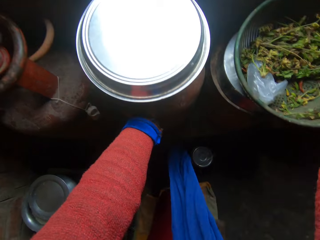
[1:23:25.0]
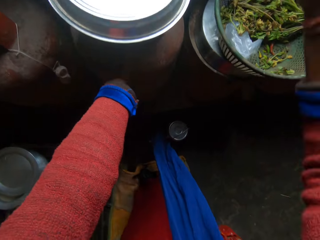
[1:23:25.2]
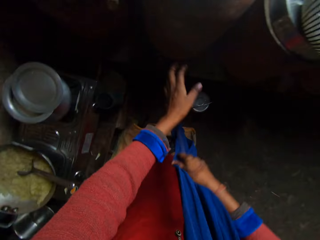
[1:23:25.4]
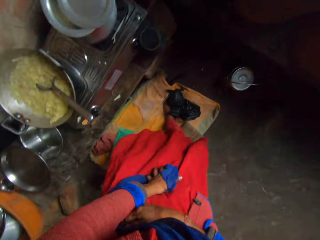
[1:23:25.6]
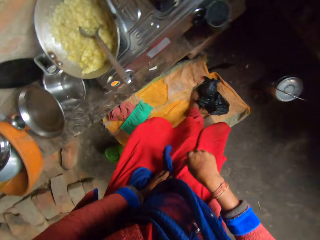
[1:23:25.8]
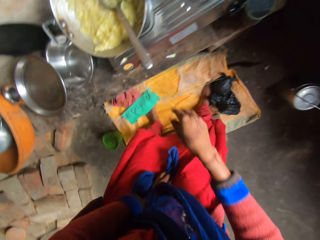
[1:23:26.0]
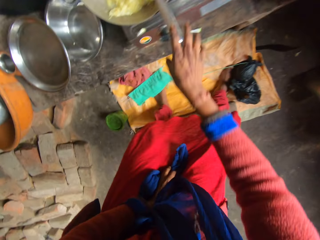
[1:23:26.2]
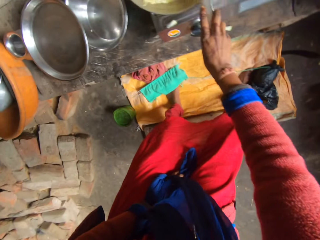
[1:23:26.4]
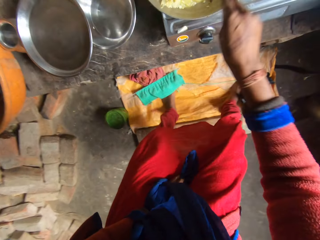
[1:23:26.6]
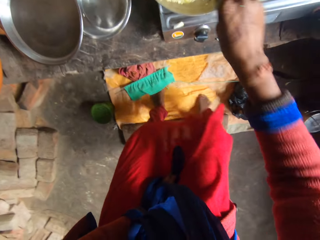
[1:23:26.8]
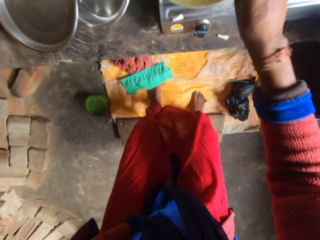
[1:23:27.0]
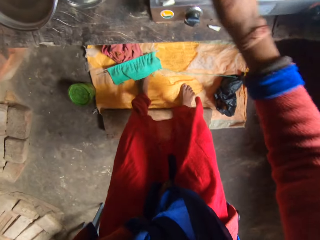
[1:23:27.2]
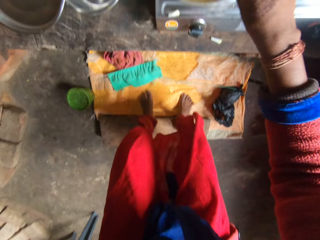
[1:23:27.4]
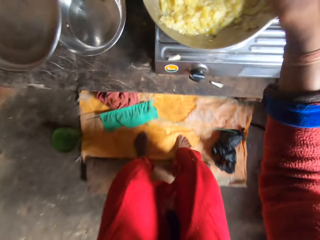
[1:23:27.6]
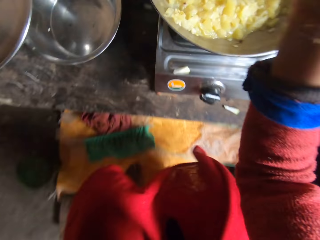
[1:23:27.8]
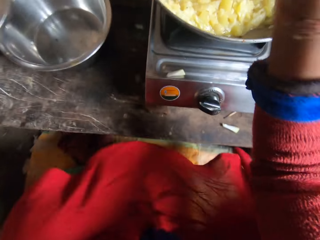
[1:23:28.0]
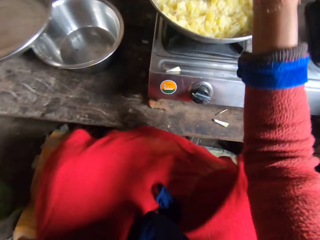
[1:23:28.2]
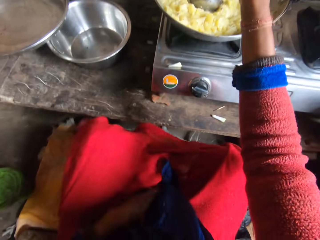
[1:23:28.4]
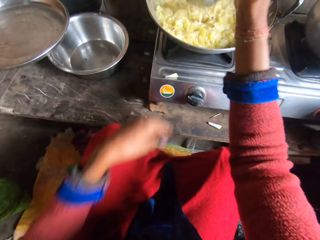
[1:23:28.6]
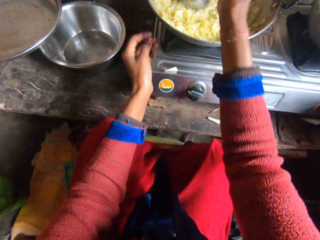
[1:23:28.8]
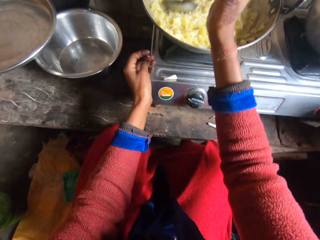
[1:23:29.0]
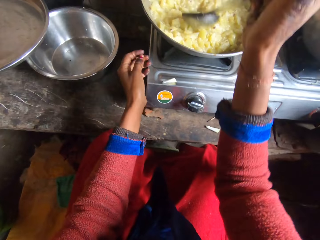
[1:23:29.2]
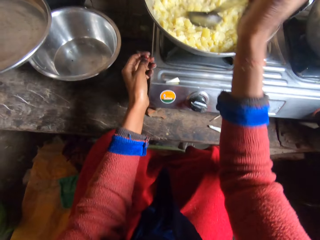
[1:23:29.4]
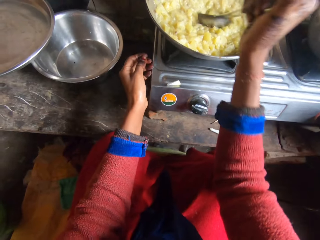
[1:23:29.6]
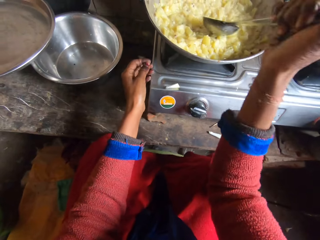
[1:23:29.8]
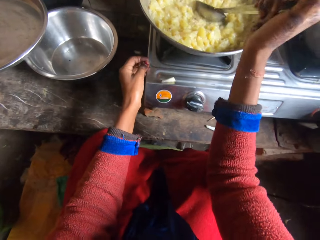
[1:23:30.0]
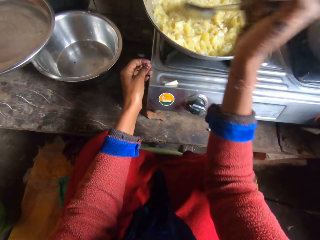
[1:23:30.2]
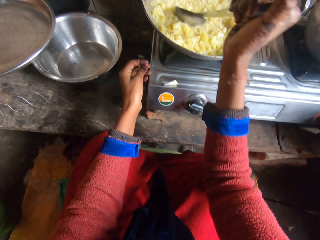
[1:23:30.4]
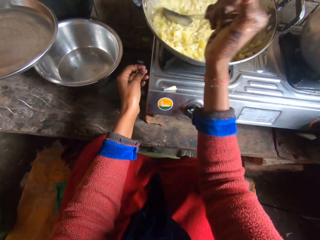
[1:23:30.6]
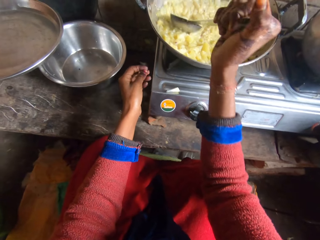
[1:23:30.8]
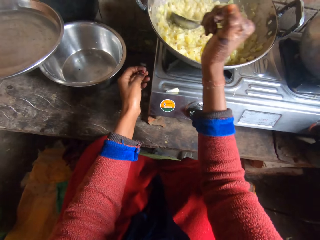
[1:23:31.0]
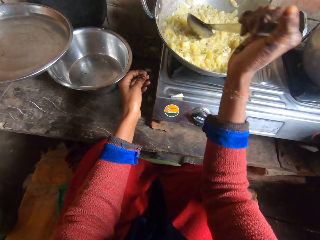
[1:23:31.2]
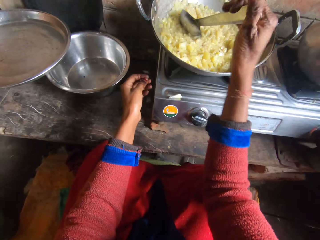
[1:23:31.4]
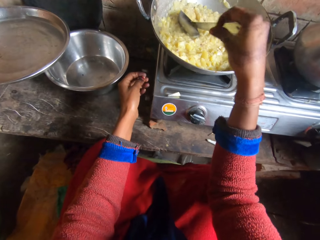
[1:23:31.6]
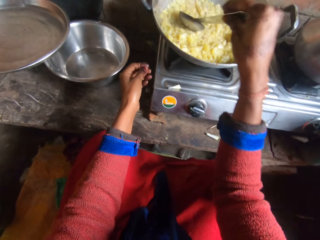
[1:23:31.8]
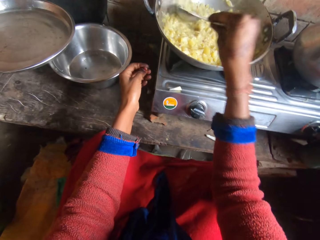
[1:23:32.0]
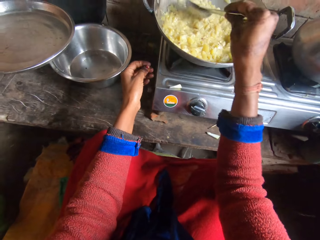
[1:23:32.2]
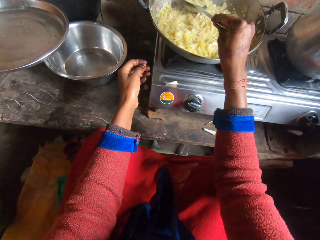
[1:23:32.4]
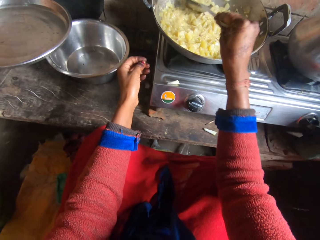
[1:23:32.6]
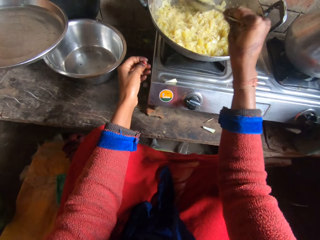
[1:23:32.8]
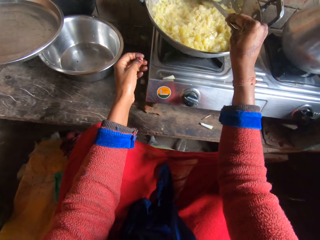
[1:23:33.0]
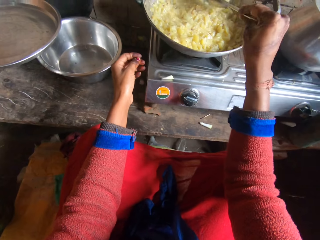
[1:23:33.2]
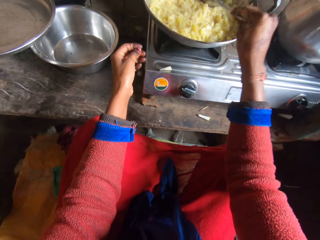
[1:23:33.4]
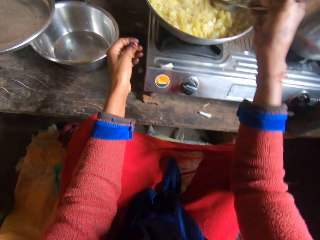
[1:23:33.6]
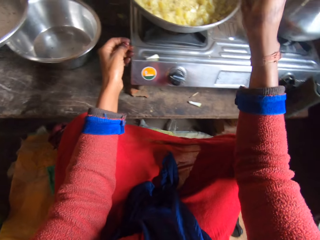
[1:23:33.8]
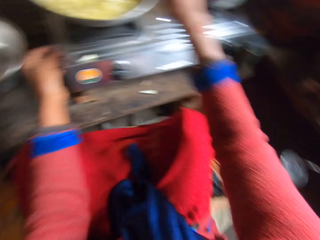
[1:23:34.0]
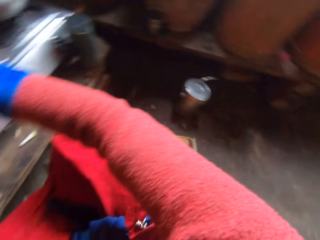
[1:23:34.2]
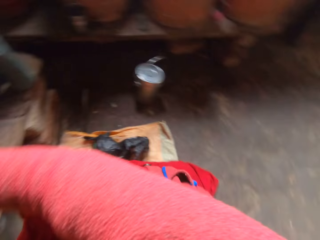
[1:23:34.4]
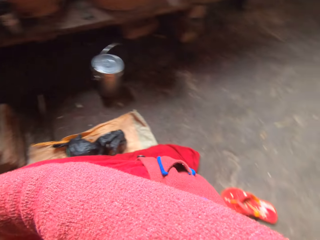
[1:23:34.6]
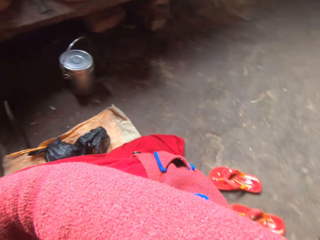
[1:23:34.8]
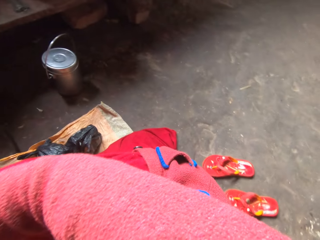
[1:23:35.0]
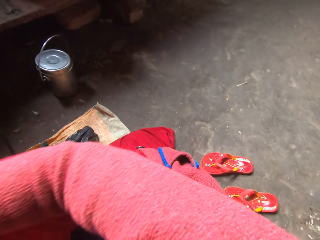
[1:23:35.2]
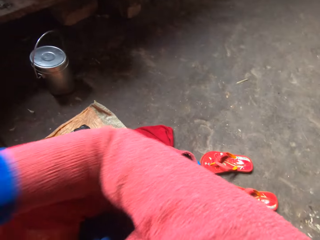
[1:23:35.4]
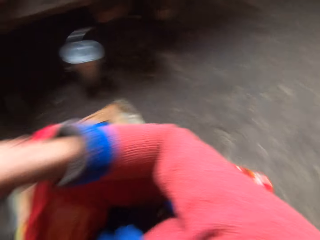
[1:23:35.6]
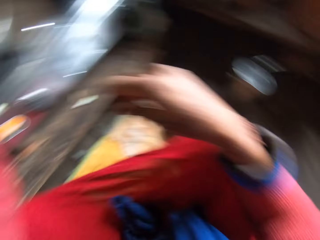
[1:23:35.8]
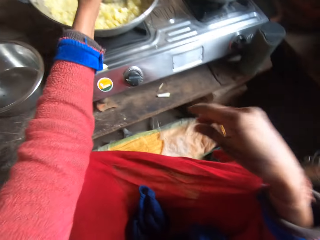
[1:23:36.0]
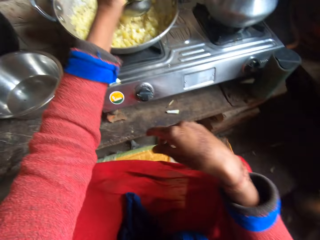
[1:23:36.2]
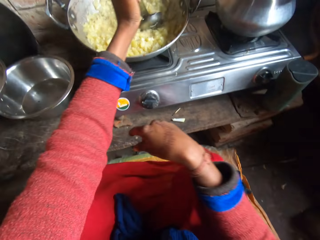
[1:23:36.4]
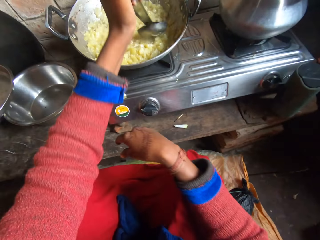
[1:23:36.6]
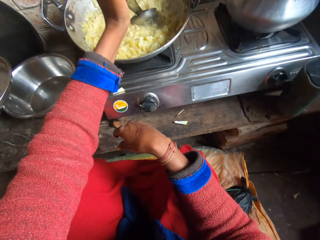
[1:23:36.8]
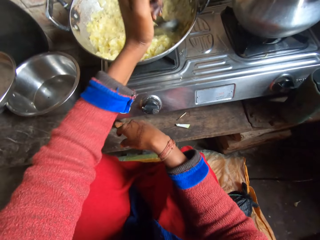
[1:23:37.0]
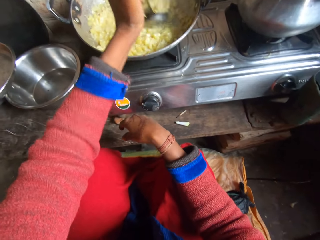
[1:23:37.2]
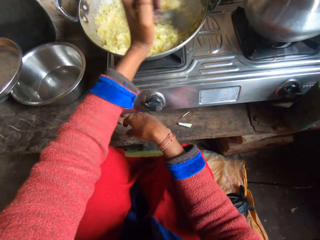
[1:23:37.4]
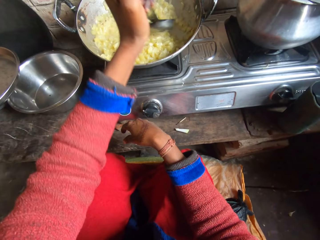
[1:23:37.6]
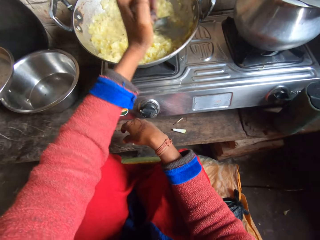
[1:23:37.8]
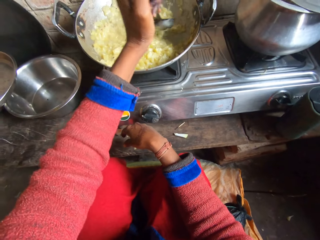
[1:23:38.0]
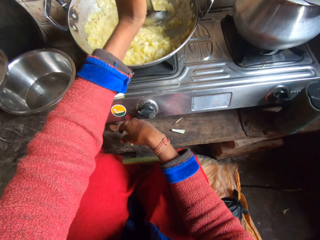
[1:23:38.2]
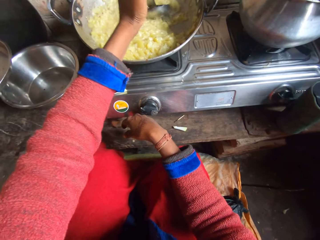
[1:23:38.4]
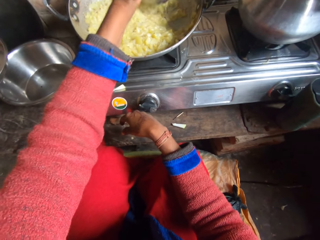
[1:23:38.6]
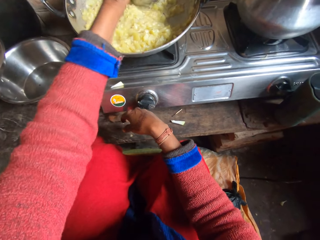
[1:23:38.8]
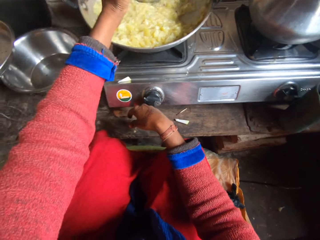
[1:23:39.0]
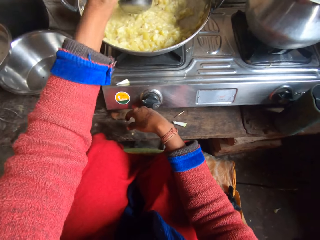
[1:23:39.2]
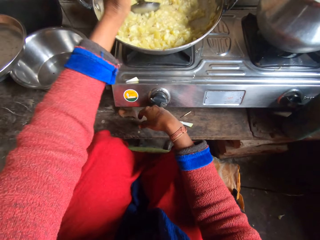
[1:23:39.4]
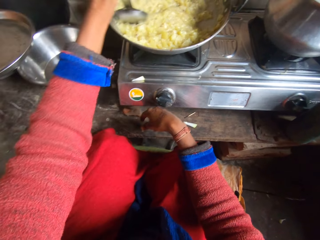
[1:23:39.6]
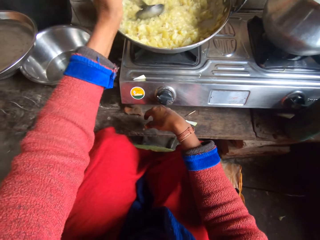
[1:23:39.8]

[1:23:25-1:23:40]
The camera wearer moves the camera around. They hold the cooking spoon. They mash the food in the pot with the cooking spoon. They move the camera around. They smash the food with the cooking spoon with the left hand.

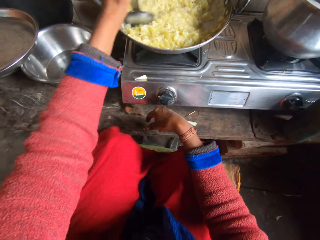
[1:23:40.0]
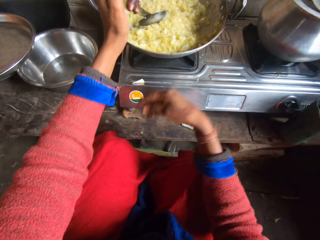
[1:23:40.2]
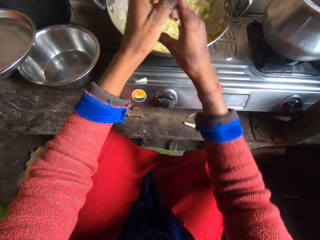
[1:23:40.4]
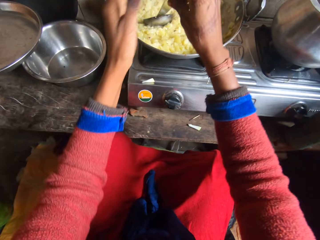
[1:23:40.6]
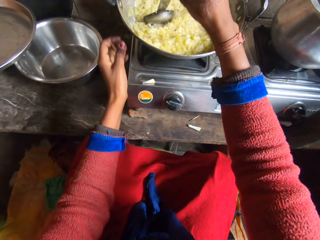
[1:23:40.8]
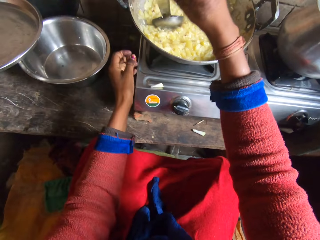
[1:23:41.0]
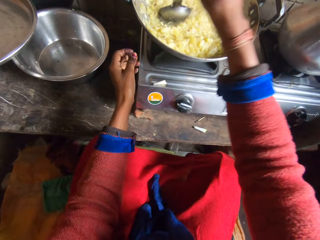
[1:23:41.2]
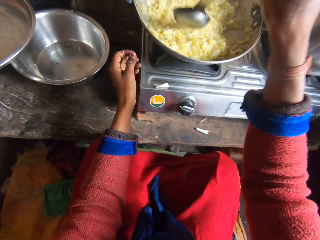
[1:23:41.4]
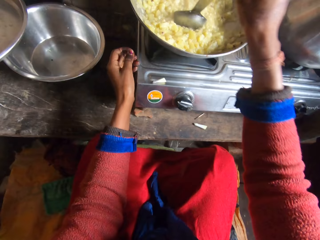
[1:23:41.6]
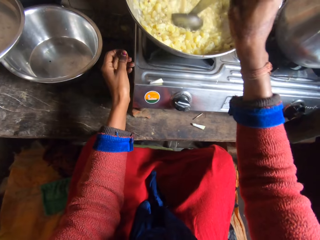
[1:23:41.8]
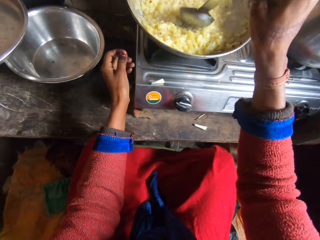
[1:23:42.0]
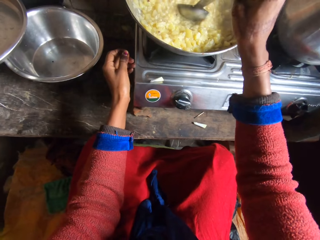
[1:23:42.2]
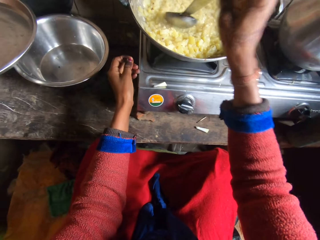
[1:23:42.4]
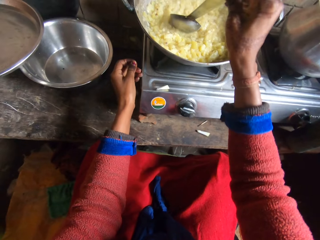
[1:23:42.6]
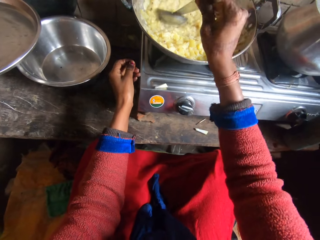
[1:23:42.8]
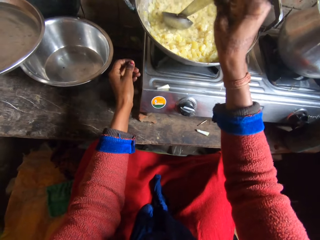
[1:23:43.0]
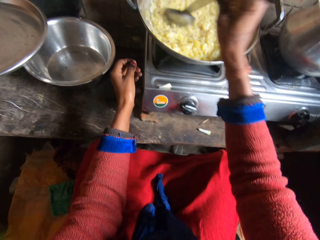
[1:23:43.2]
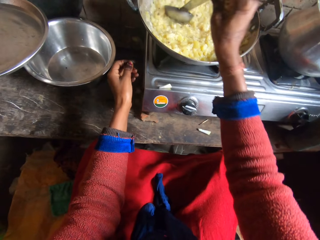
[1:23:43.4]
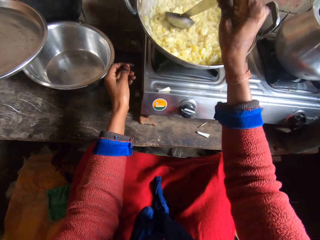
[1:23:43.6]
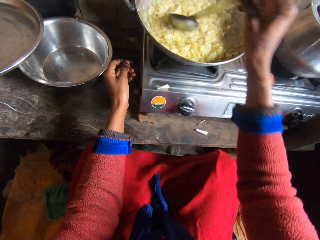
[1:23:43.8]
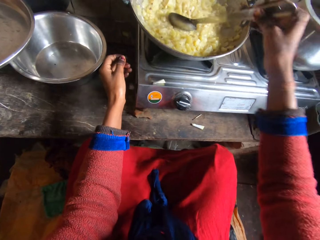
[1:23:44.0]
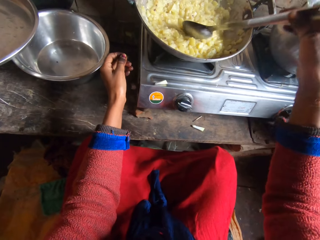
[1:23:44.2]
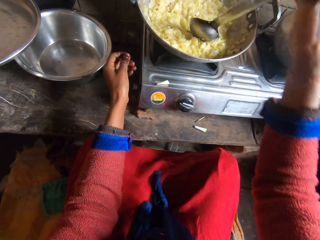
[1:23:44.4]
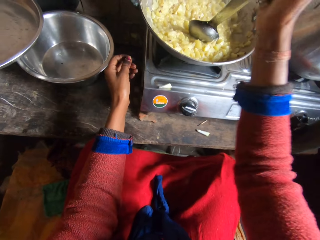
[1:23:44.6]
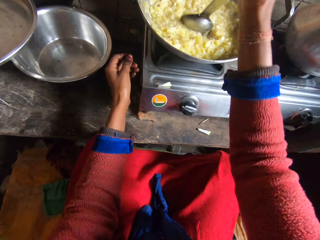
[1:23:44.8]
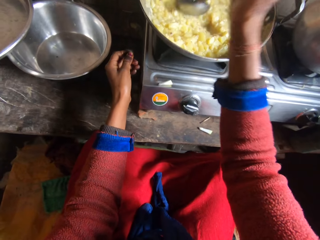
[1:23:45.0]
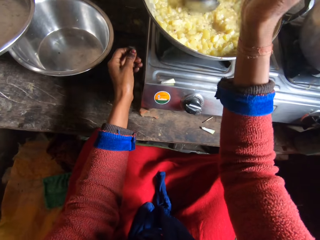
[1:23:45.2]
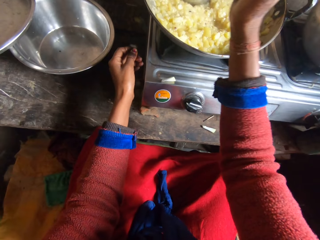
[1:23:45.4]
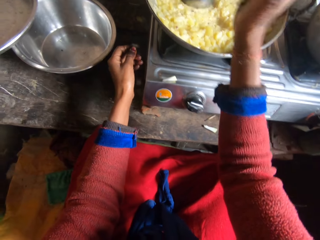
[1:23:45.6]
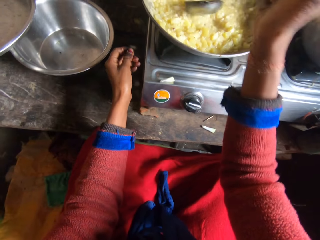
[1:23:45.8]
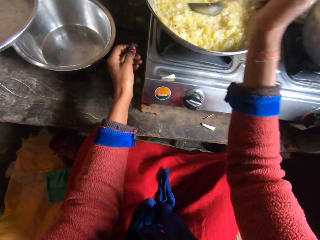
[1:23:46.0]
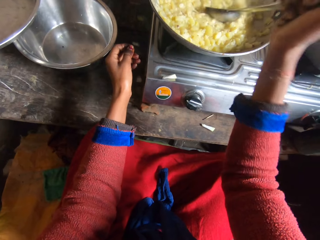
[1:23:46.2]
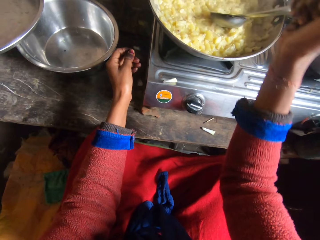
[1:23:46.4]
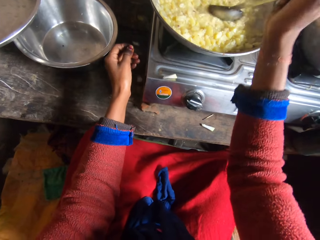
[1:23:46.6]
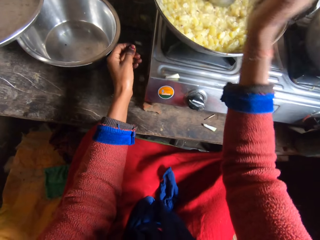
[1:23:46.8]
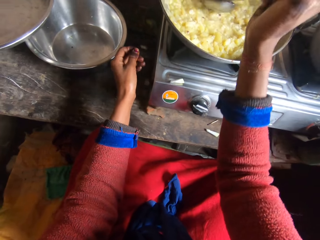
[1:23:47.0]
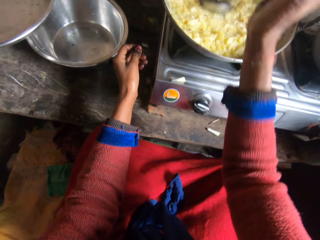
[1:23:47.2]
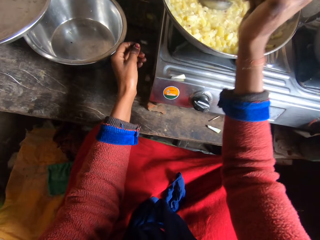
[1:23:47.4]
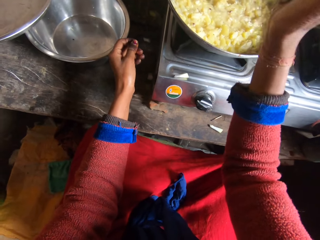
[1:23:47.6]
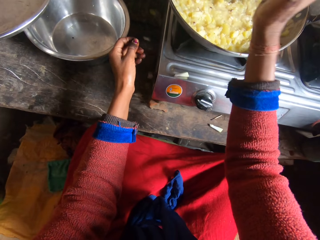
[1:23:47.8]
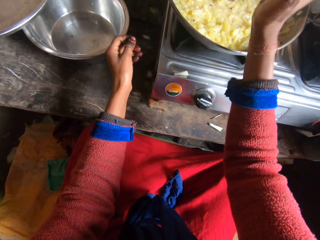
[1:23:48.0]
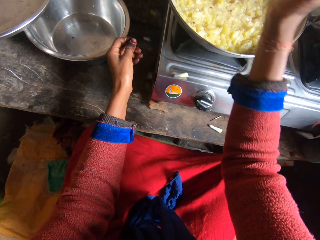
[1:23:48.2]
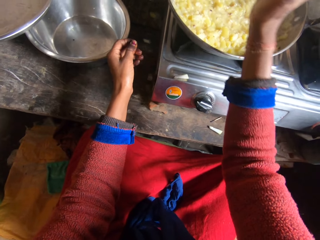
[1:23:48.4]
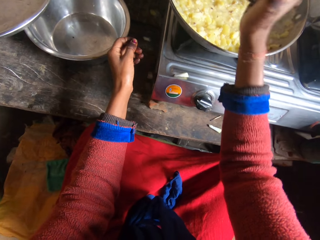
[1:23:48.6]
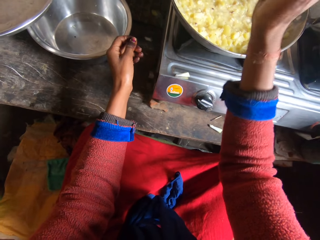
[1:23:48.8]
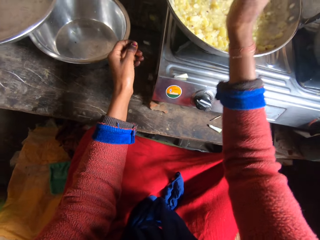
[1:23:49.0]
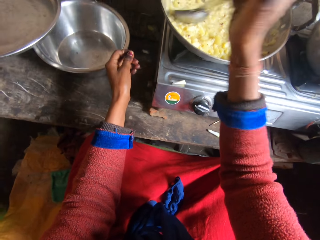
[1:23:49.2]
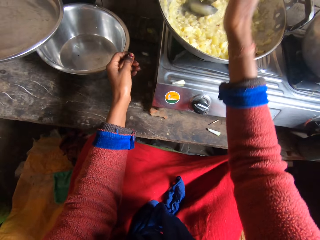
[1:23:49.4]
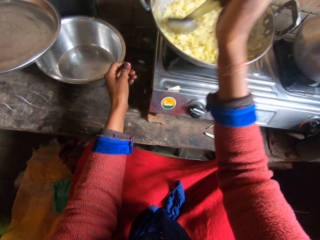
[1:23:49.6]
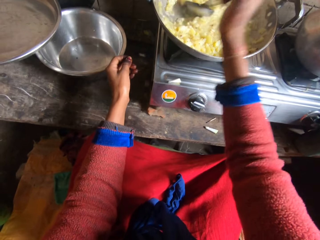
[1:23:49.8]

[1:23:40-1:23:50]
The camera wearer smashes the food with the cooking spoon with the right hand.
